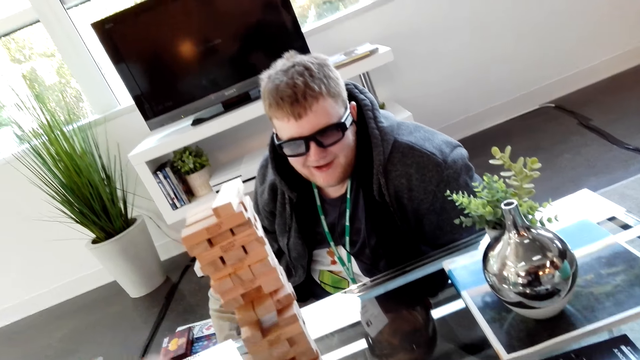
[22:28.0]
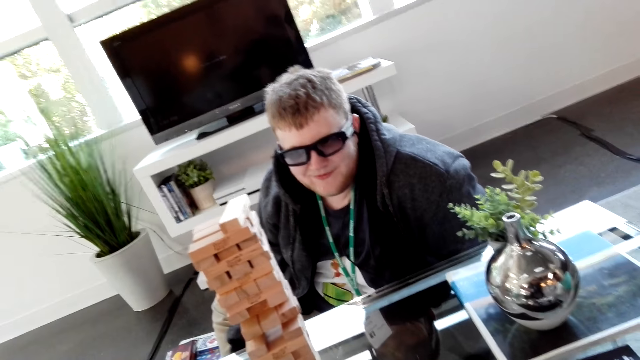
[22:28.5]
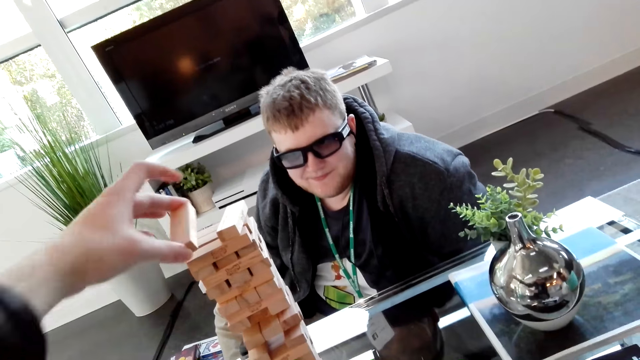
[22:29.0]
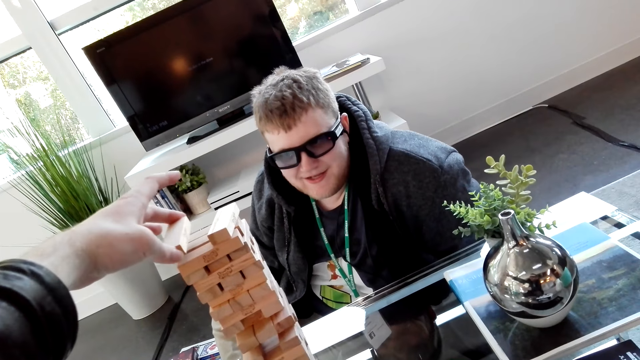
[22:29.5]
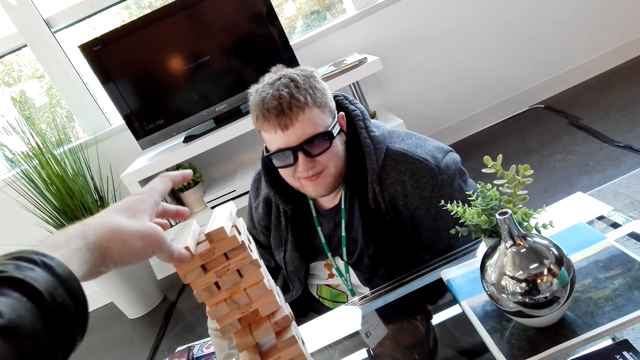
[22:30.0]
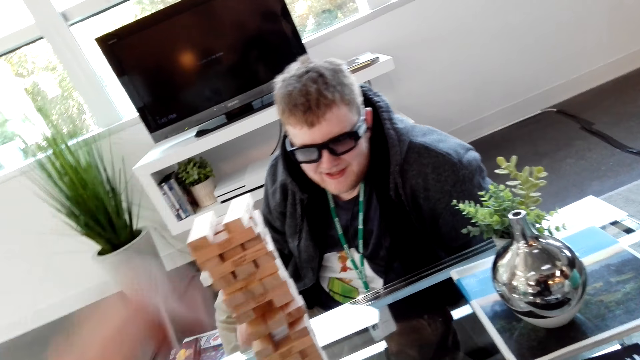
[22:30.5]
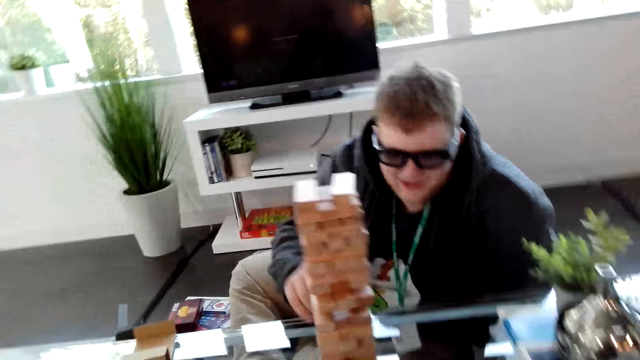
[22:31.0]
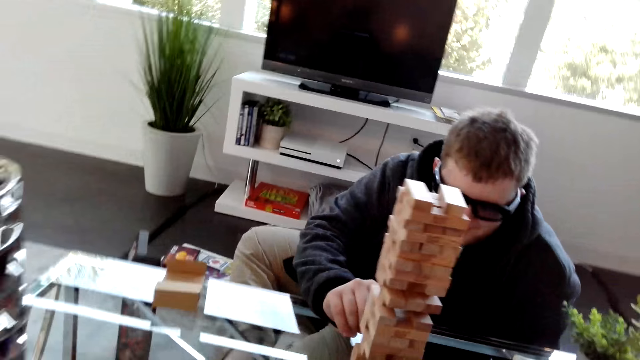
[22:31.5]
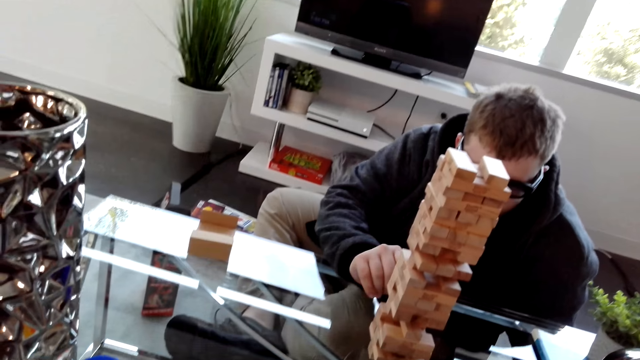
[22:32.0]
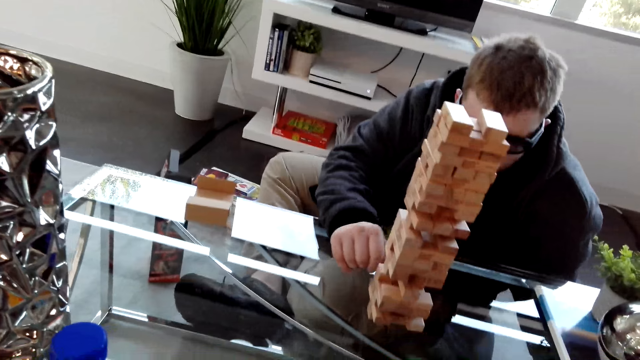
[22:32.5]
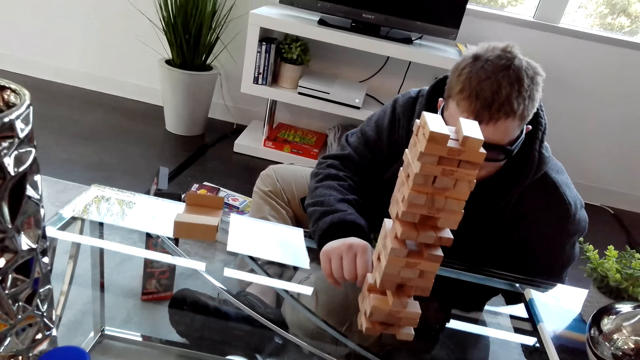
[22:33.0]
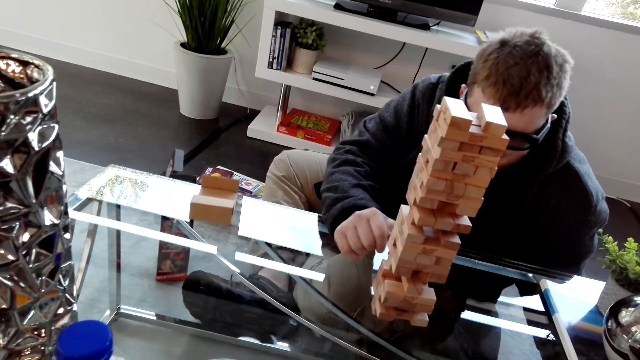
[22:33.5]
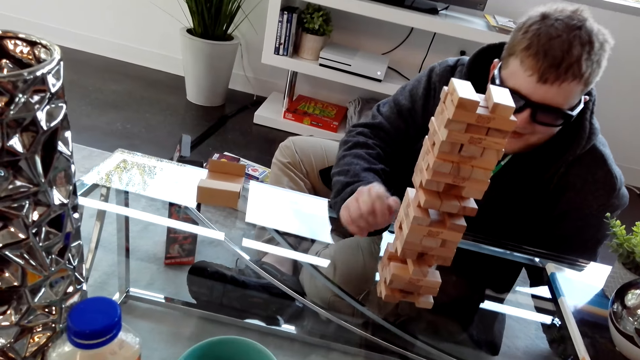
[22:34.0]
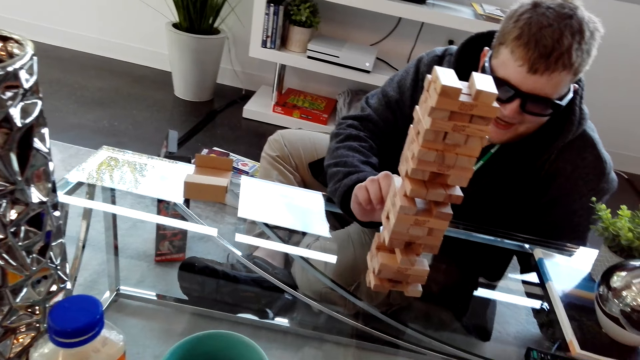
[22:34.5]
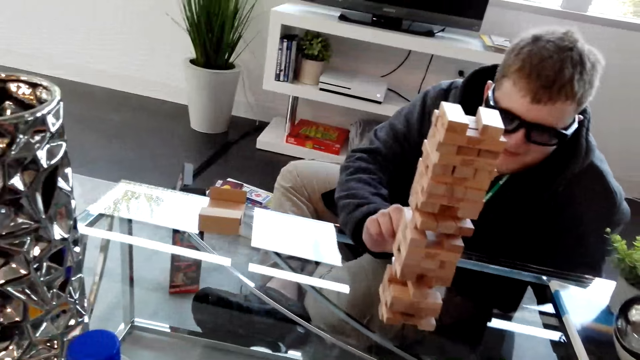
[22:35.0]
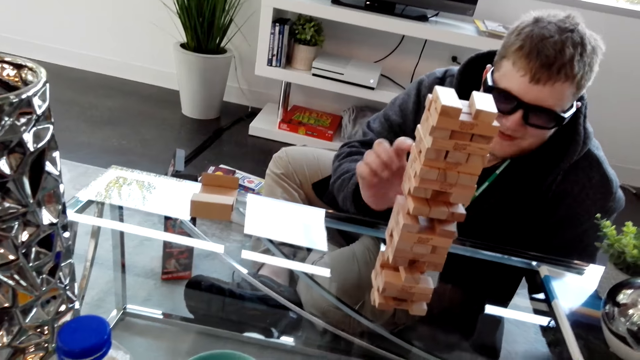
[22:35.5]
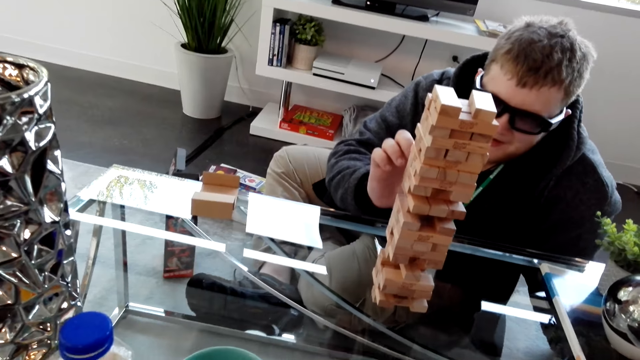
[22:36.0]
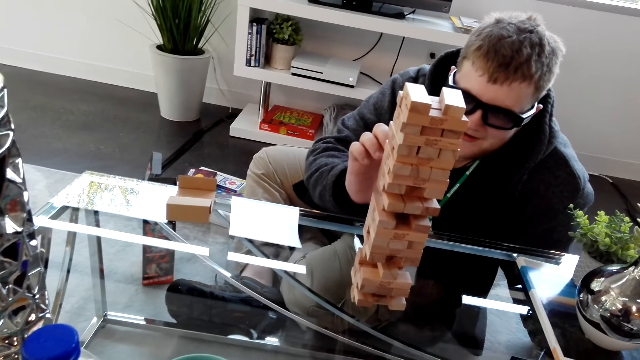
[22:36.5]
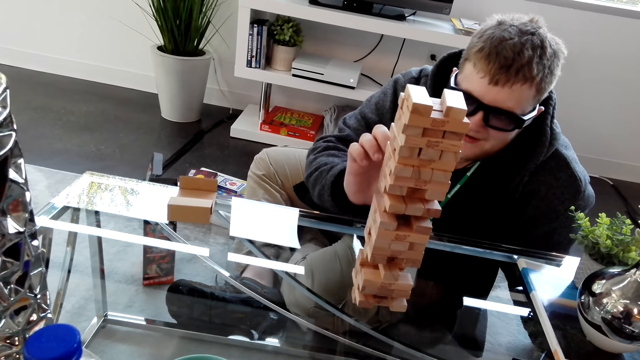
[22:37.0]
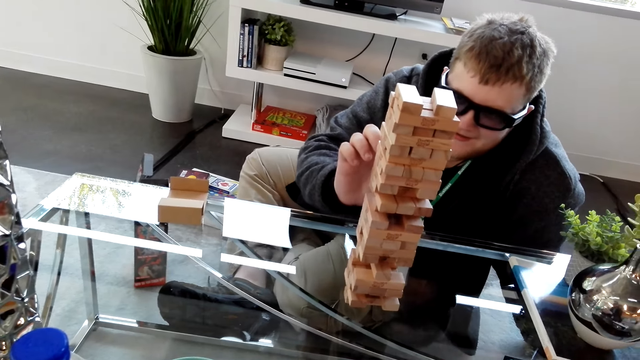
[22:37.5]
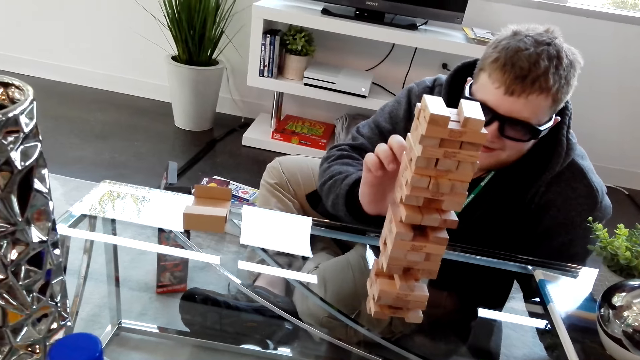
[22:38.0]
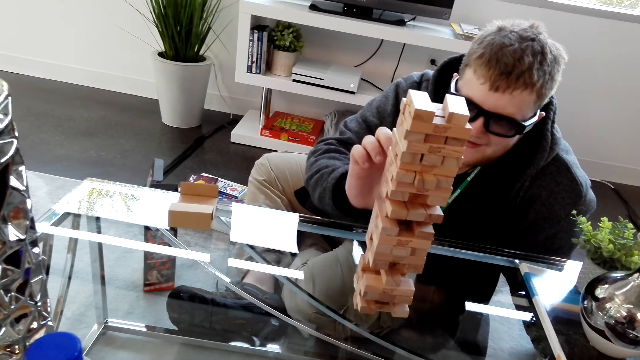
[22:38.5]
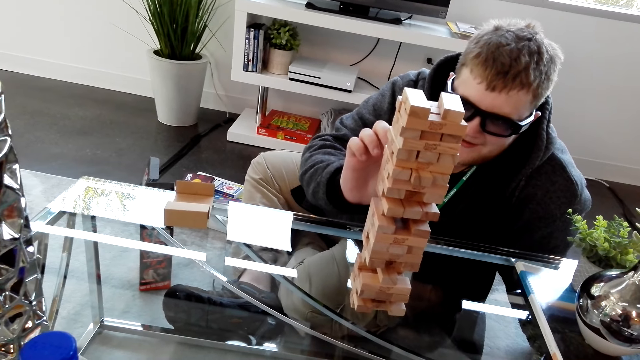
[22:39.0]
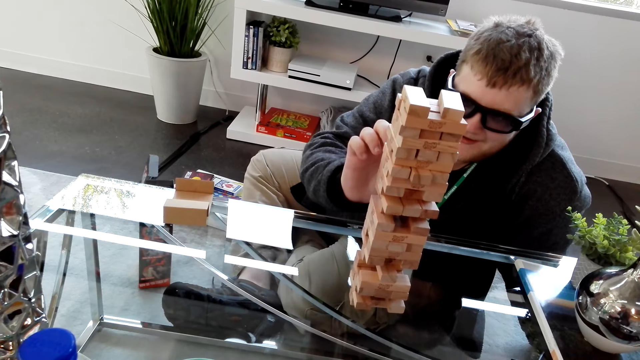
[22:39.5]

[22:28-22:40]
The camera wearer places a block on the tower.

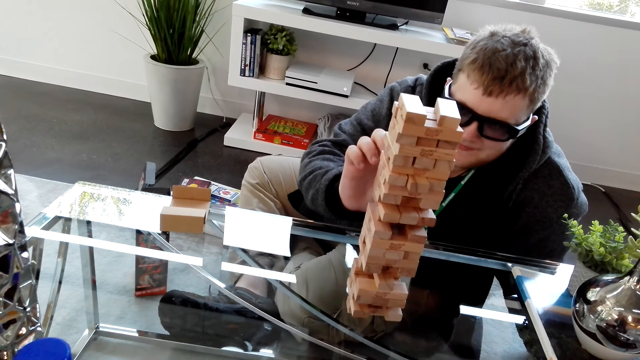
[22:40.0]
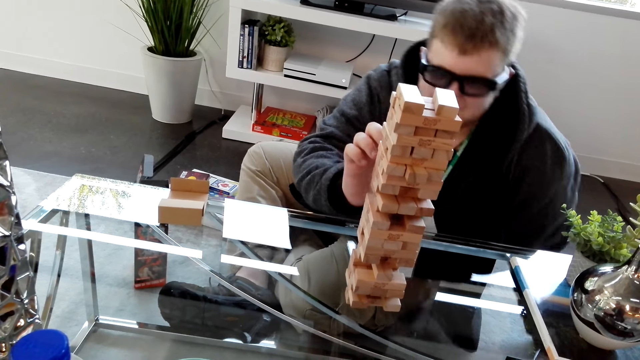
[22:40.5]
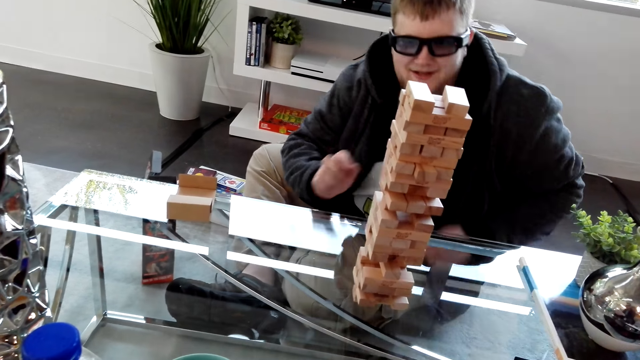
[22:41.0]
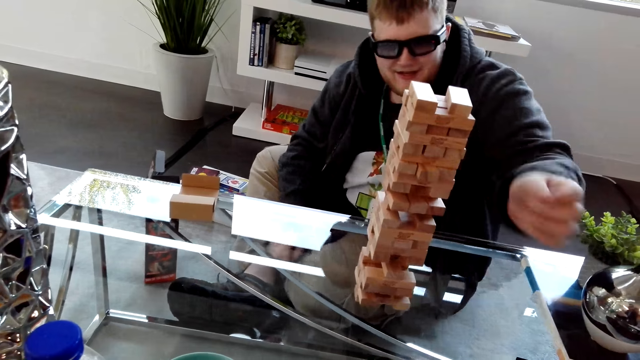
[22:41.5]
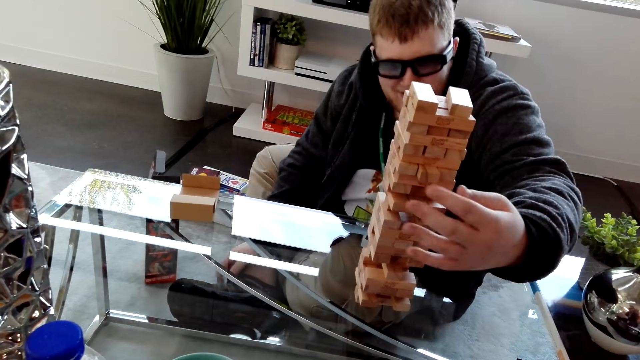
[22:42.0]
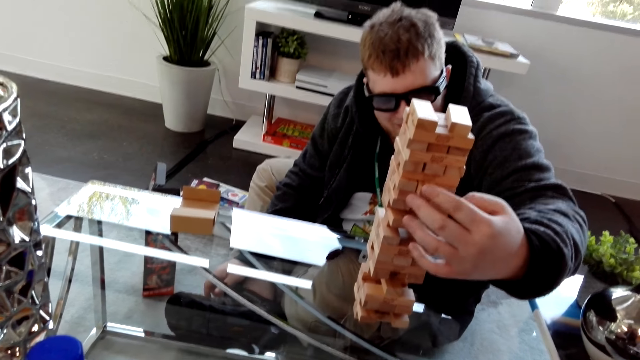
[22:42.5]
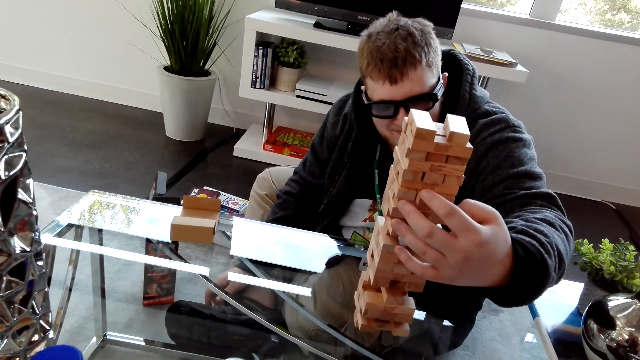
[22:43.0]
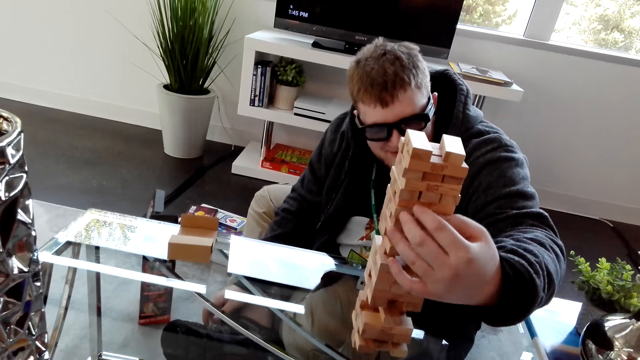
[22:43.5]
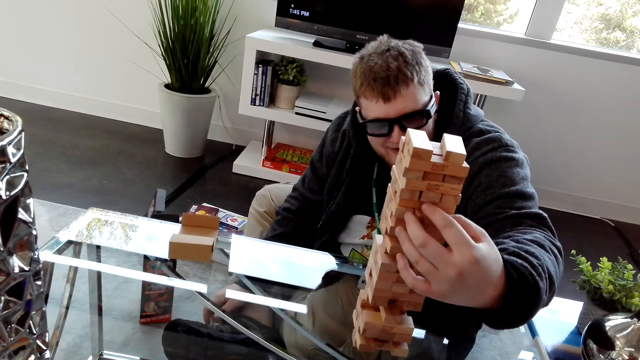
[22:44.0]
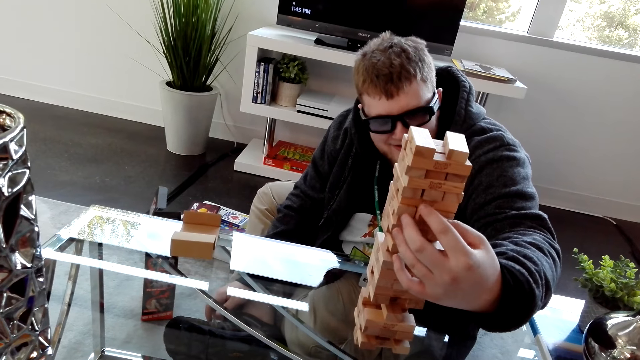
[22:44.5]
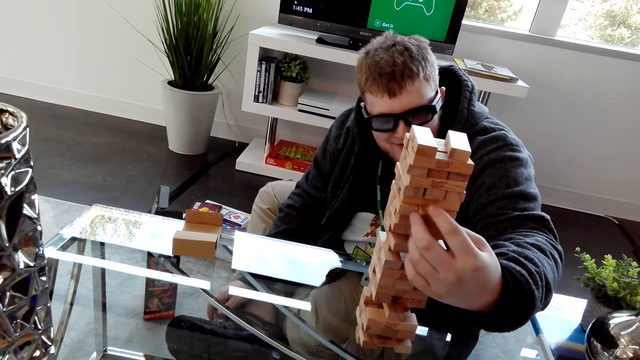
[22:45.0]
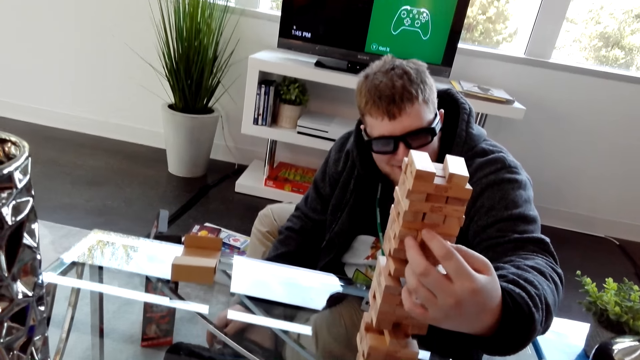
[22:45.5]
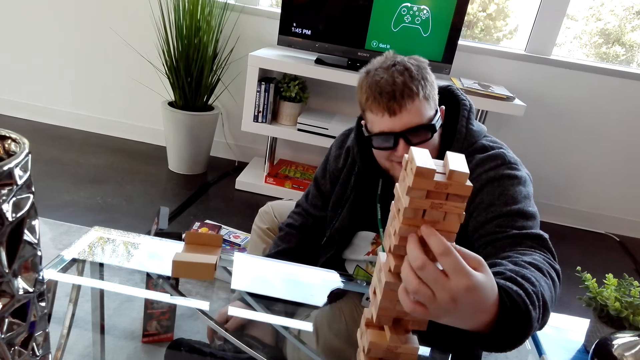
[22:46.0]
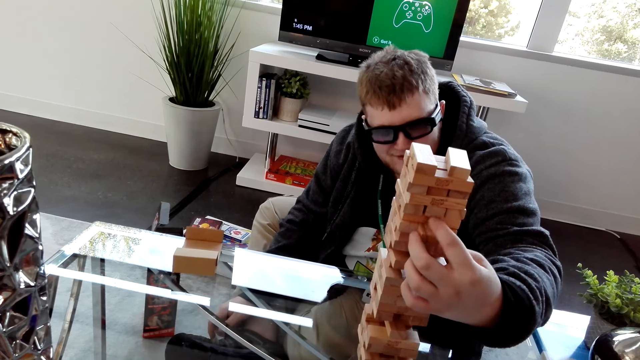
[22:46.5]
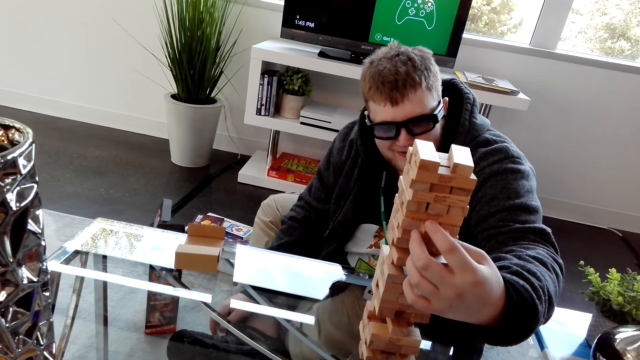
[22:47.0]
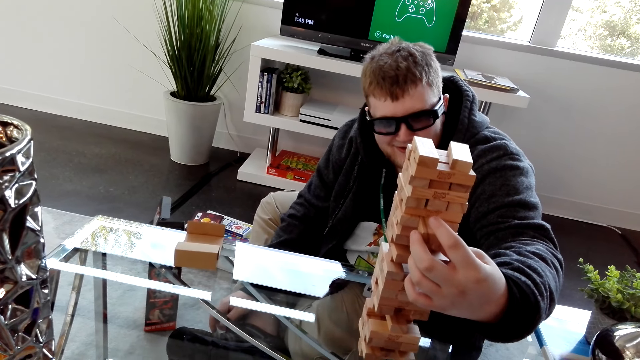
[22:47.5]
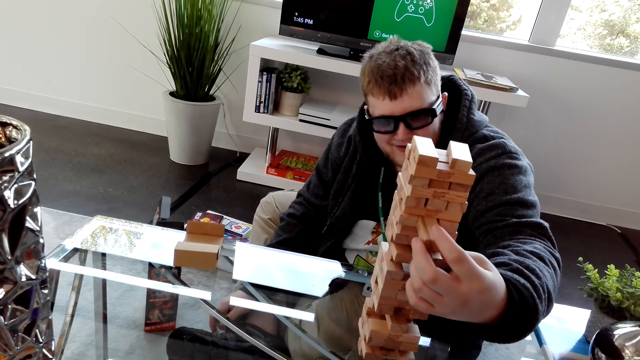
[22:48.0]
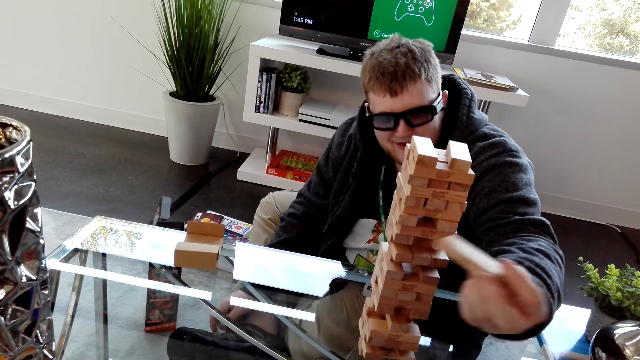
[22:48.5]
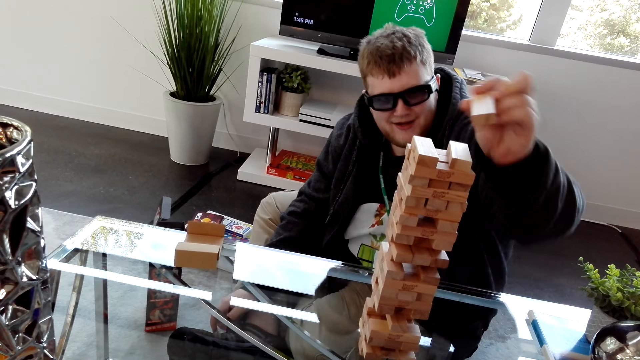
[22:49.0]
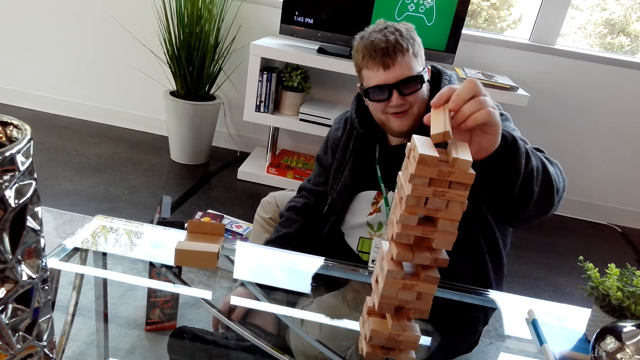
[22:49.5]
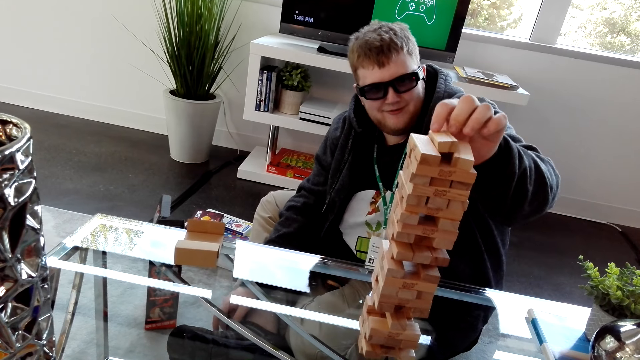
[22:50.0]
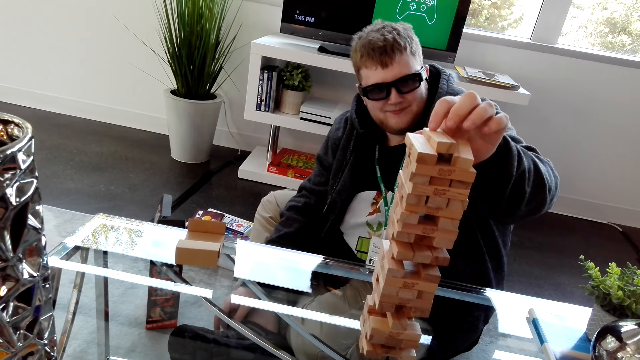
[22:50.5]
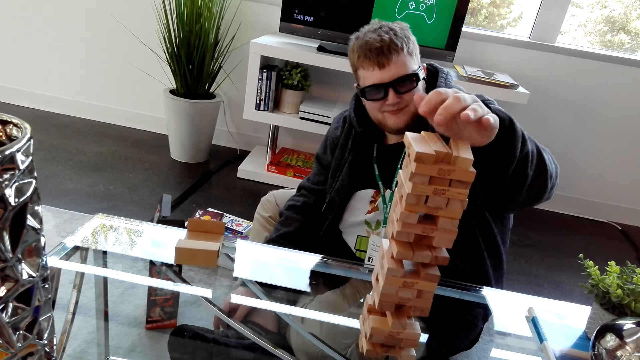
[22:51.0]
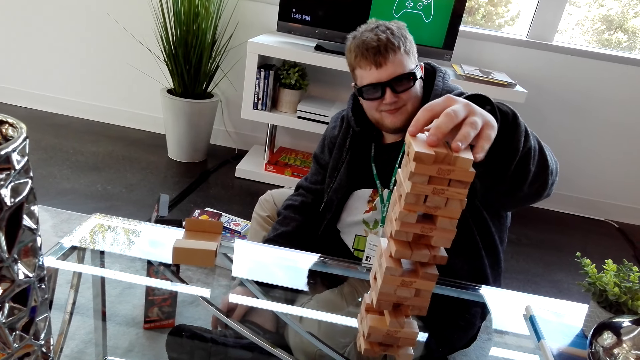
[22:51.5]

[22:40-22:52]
The camera wearer removes a block on the tower. A man pulls a block on the Jenga tower. The man places the block on top of the tower.
